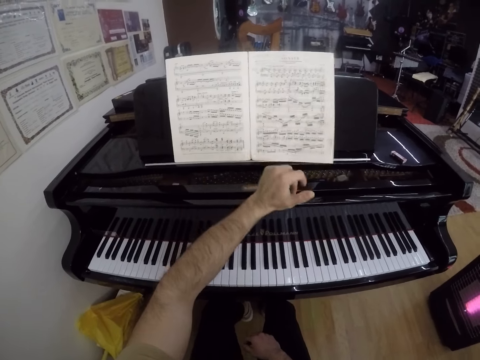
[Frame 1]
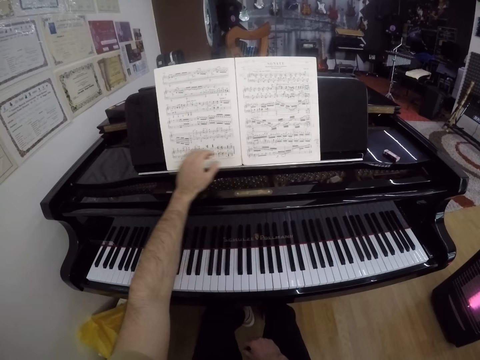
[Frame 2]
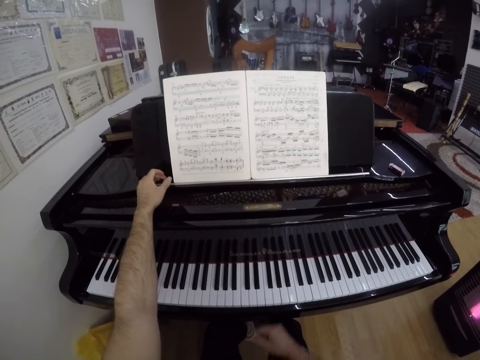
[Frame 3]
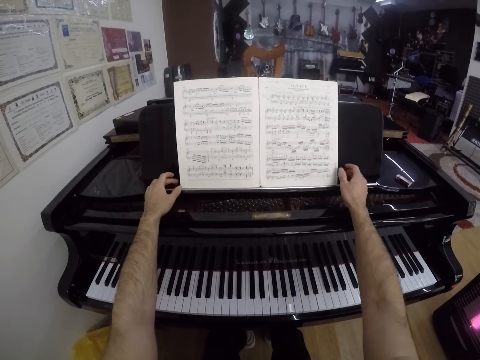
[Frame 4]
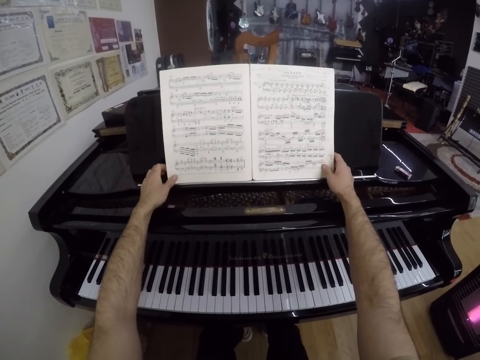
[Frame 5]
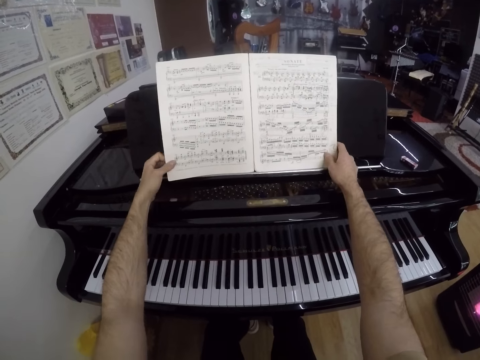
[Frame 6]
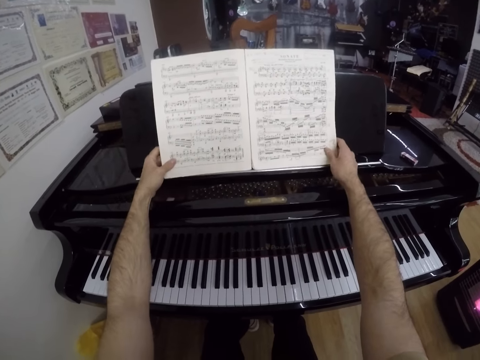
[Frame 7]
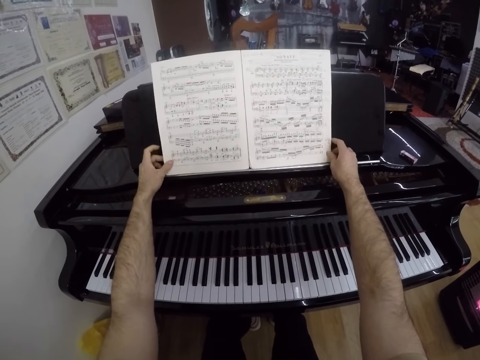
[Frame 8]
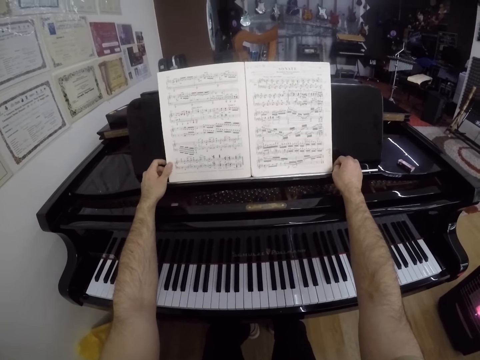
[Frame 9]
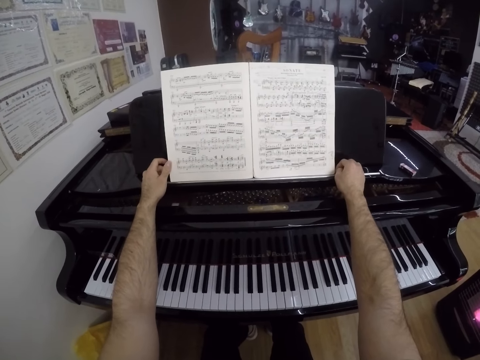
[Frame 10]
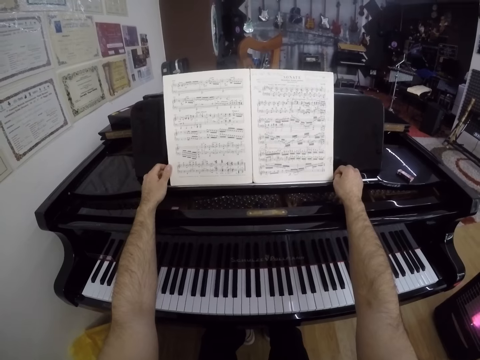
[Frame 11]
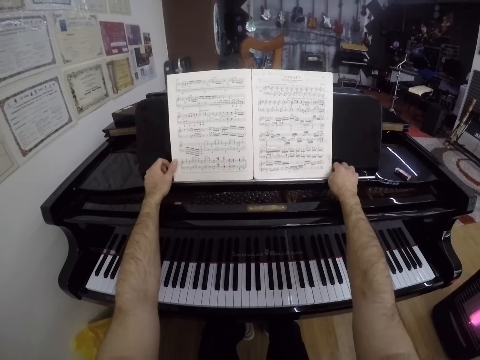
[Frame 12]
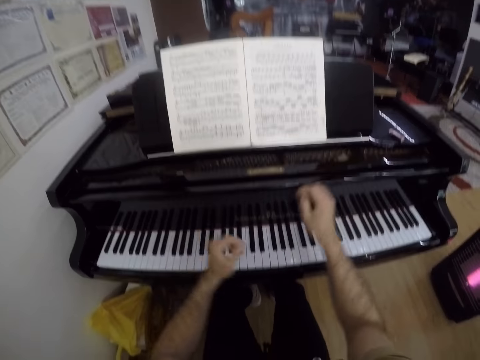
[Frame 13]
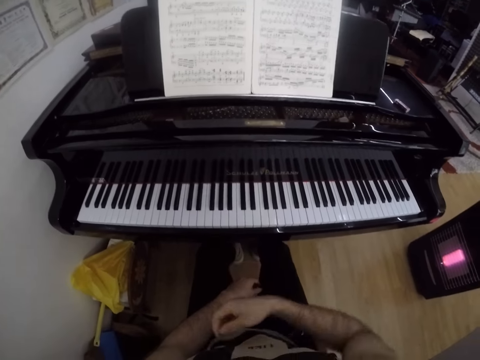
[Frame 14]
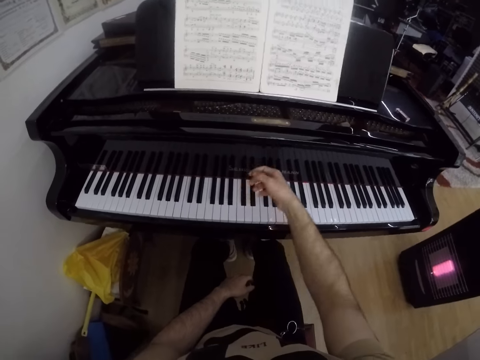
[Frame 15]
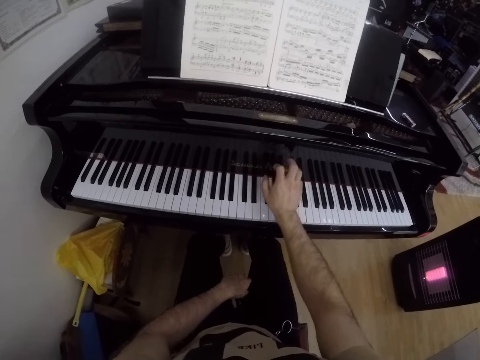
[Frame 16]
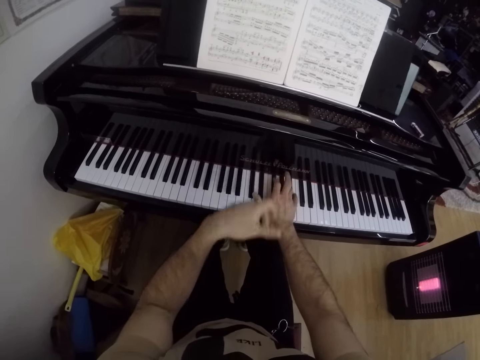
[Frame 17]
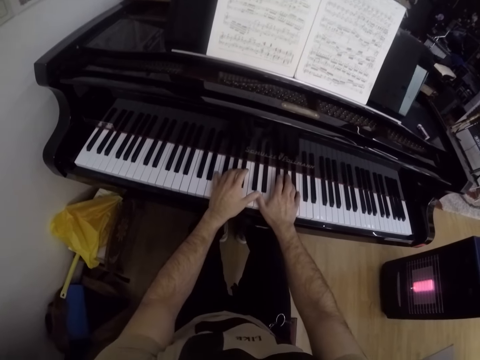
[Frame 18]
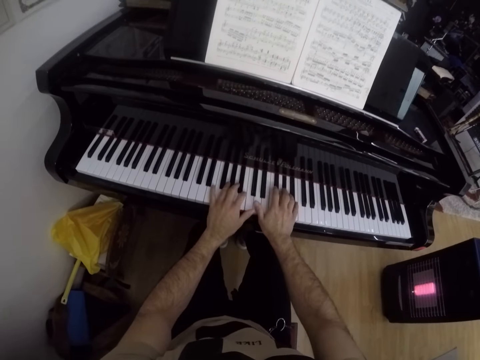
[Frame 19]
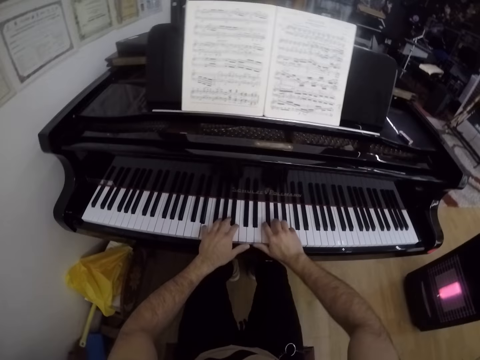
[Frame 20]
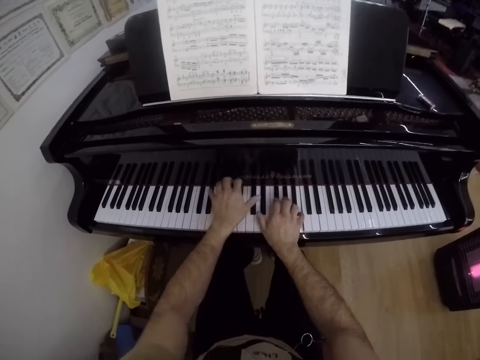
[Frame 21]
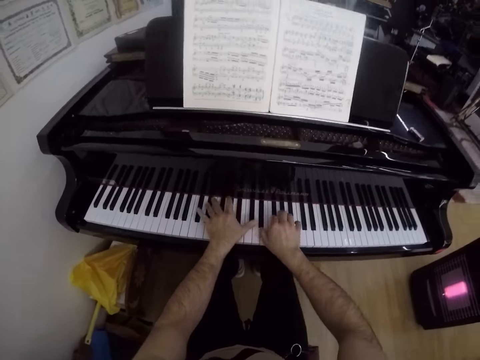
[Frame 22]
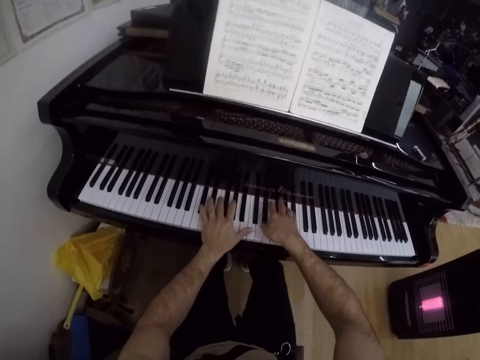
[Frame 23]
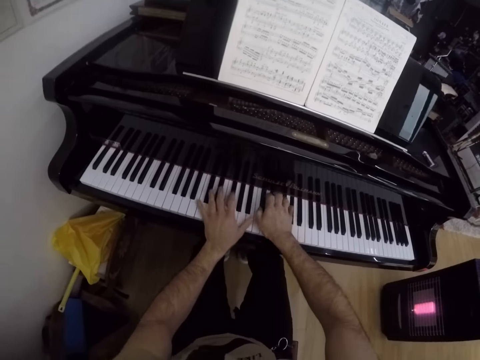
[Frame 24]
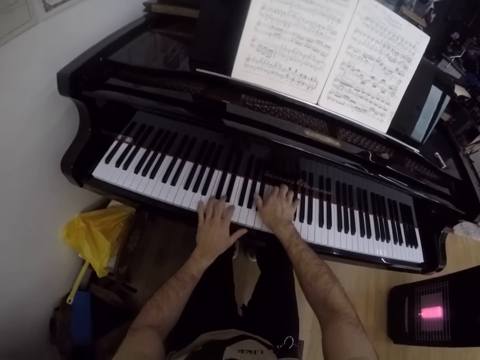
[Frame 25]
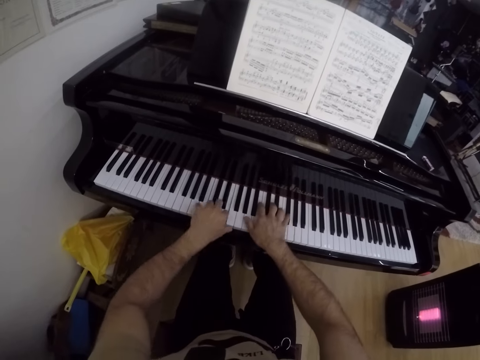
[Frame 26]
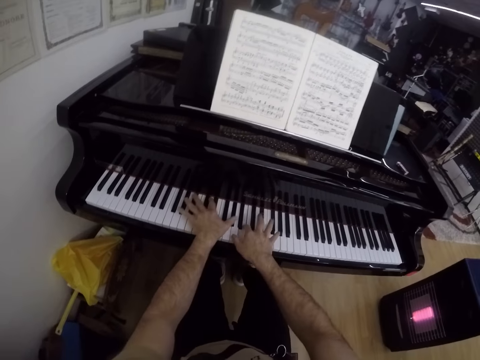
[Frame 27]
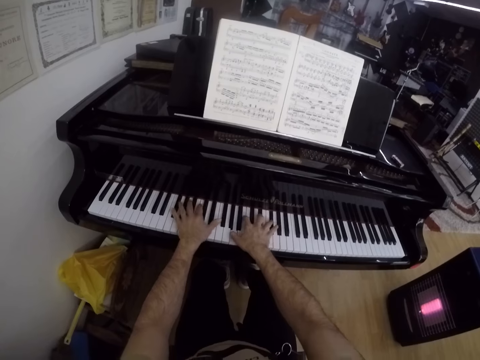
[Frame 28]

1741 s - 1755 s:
The camera wearer moves the book. He holds the music book with his hands. He looks at the book. He moves the hands. He places his right hand on the piano, places his left hand on the piano, and plays the piano with his hands.

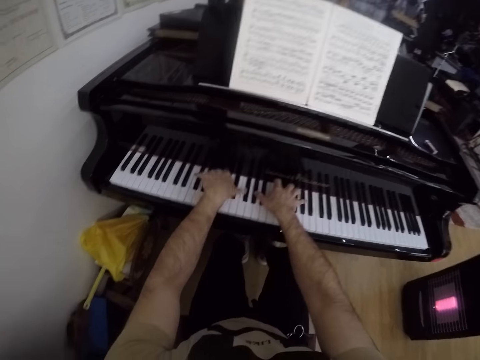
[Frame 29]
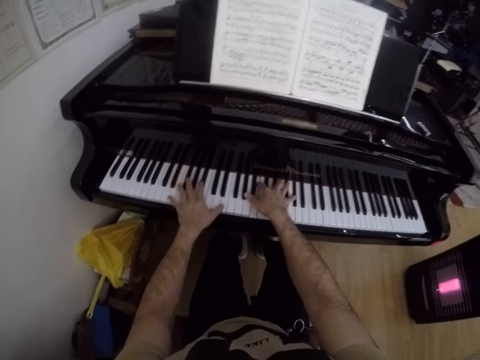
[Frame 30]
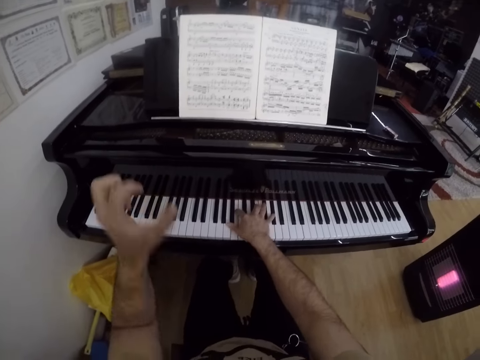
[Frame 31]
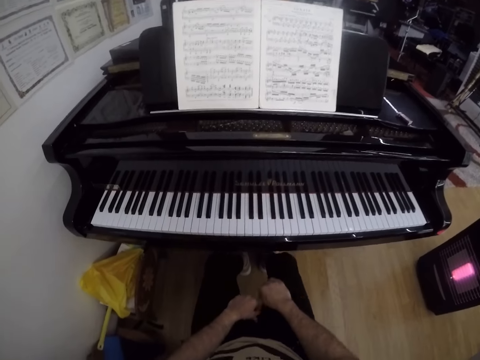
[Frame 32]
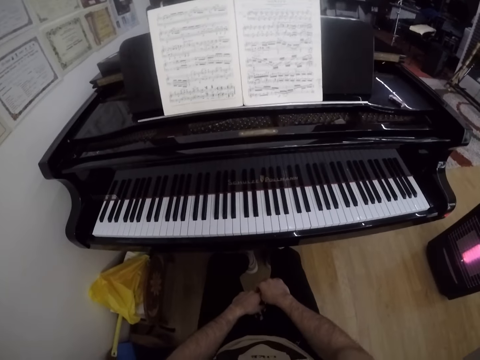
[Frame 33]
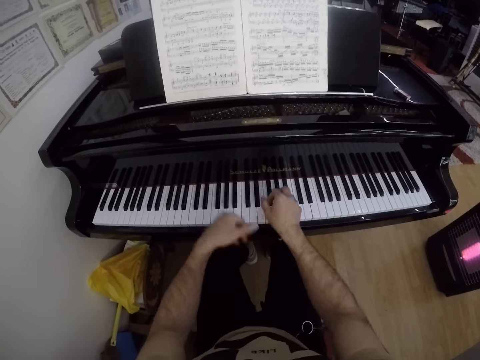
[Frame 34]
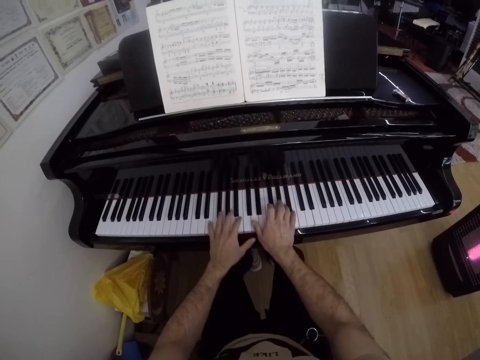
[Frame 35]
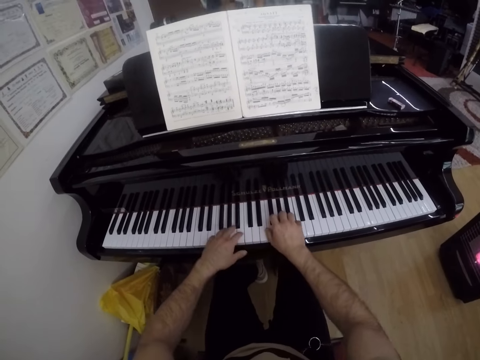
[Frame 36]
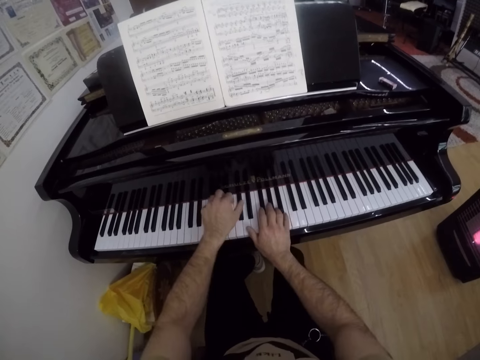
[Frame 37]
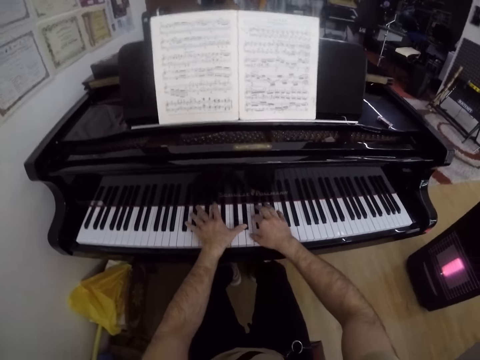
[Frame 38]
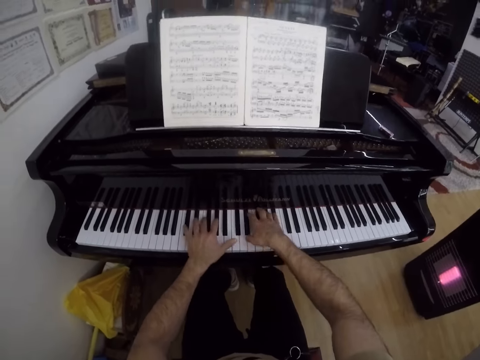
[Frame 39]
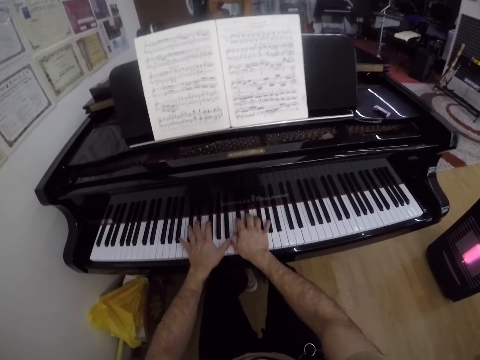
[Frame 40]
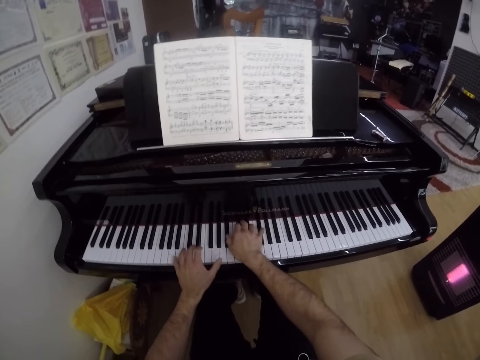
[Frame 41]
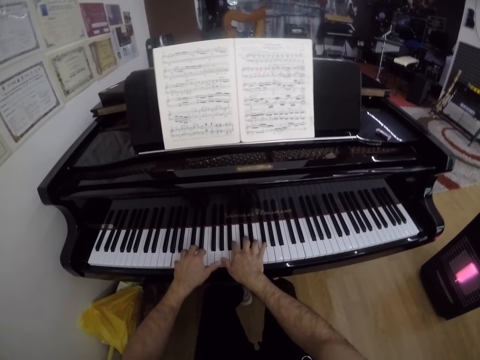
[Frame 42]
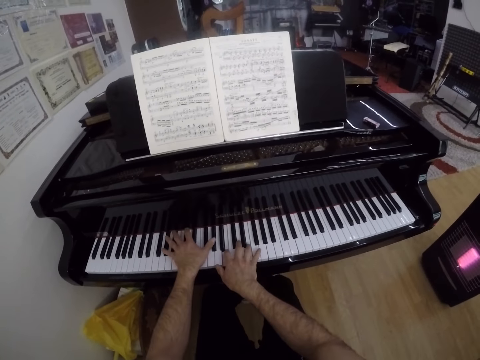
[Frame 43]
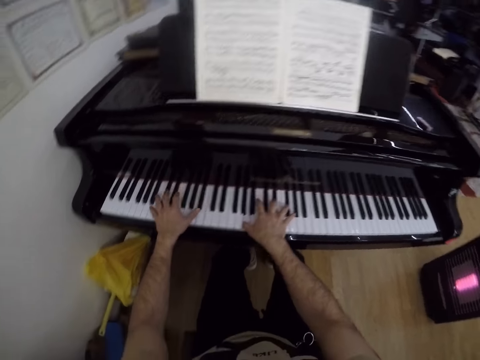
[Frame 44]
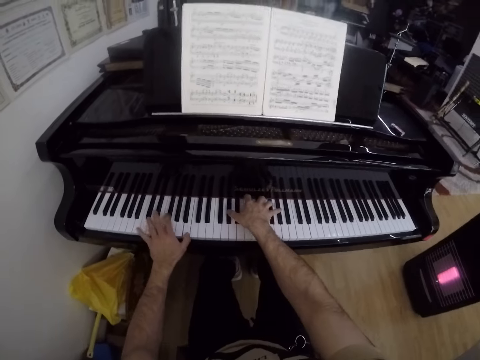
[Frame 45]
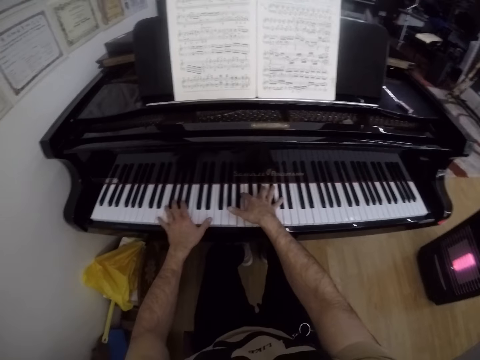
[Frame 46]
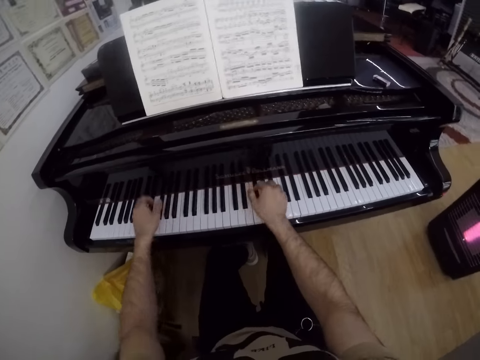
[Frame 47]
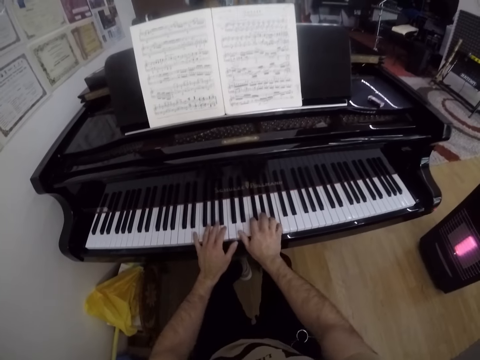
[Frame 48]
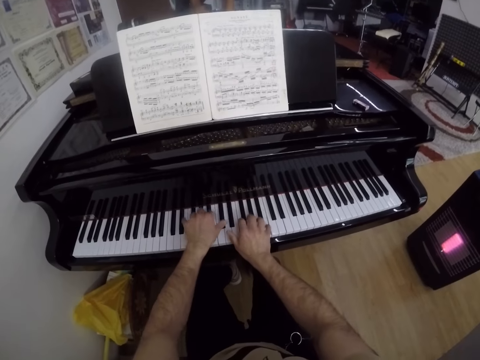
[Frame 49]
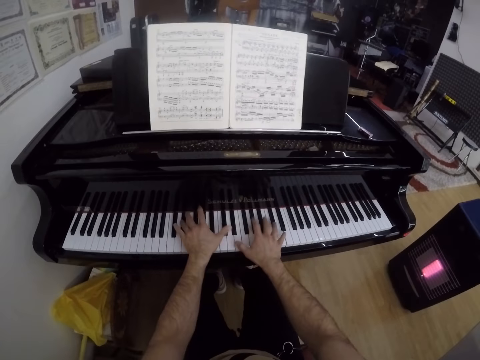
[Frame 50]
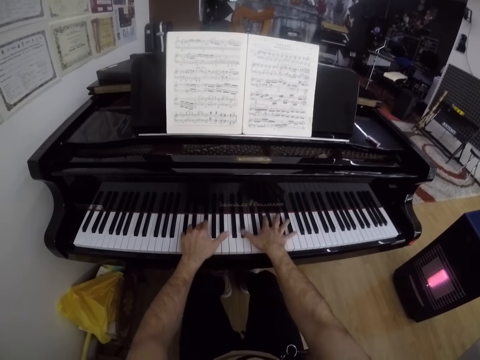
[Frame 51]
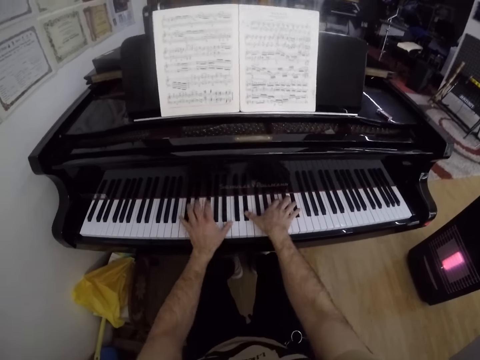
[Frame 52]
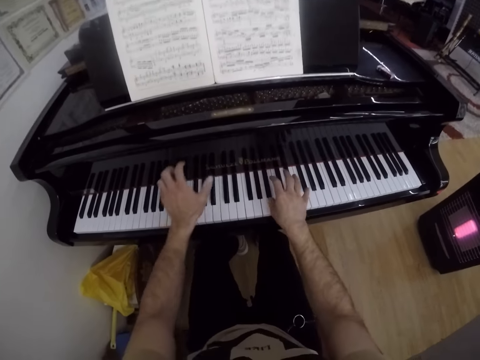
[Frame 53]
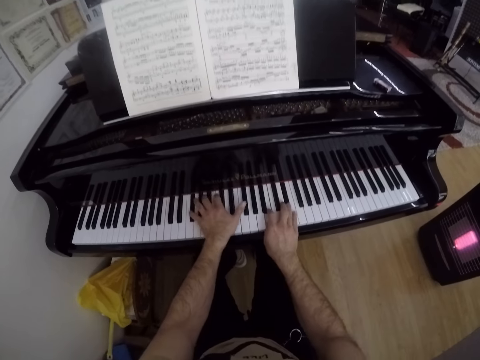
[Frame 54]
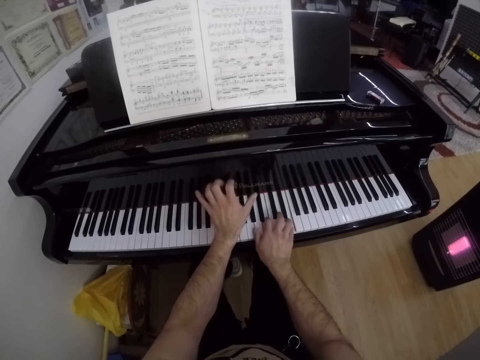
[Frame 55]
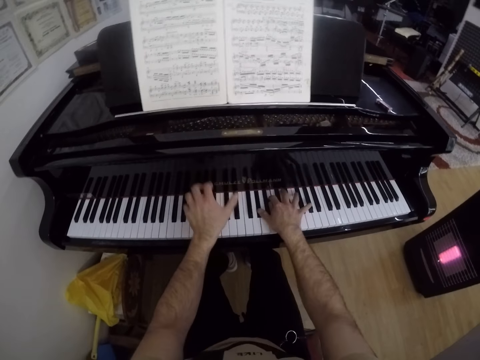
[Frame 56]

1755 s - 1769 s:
The camera wearer places his hands on his laps. He puts the hands on the piano. He plays the piano with his hands.
